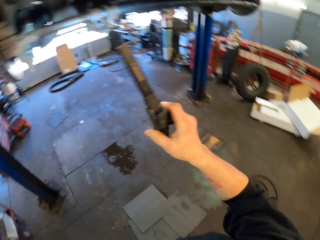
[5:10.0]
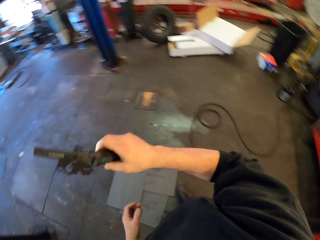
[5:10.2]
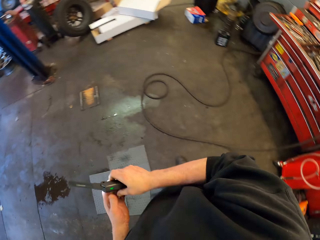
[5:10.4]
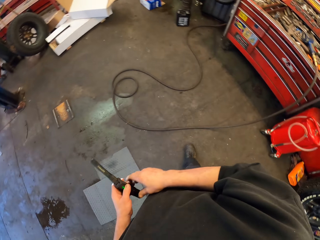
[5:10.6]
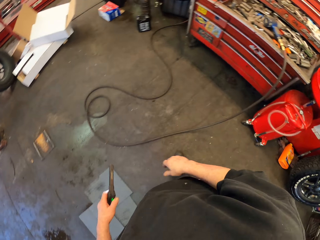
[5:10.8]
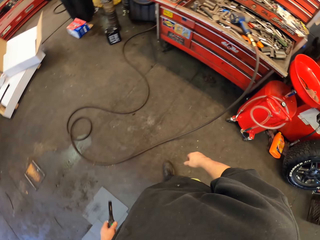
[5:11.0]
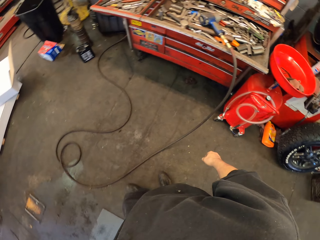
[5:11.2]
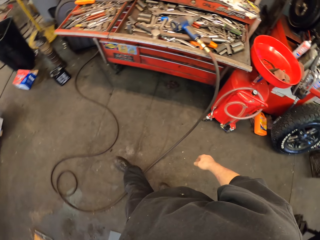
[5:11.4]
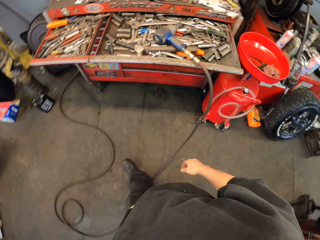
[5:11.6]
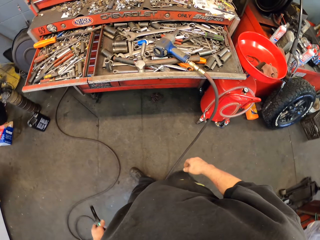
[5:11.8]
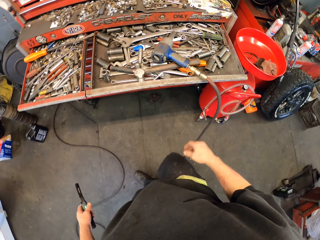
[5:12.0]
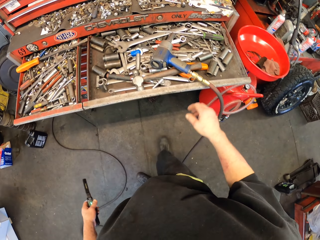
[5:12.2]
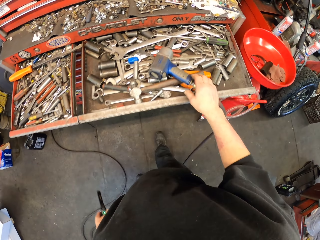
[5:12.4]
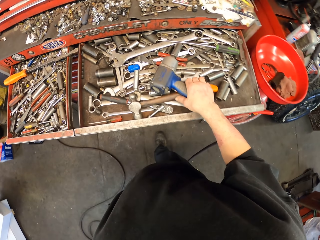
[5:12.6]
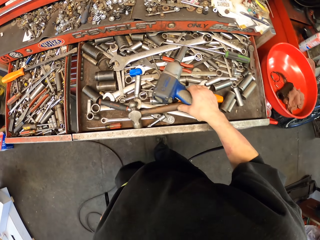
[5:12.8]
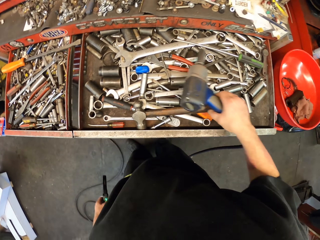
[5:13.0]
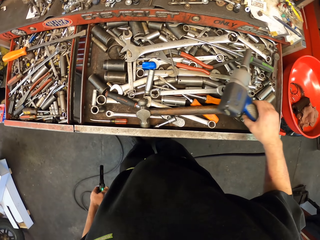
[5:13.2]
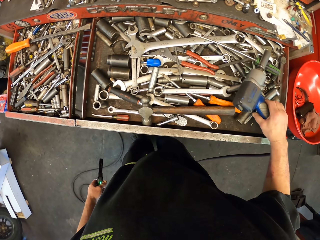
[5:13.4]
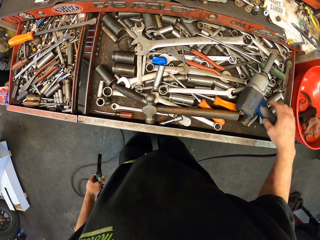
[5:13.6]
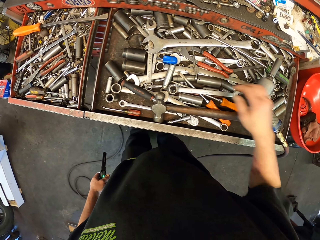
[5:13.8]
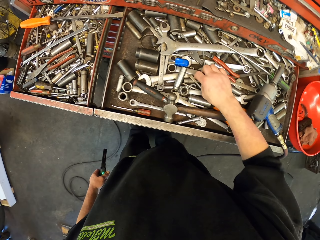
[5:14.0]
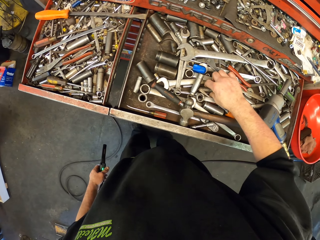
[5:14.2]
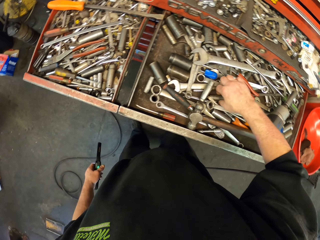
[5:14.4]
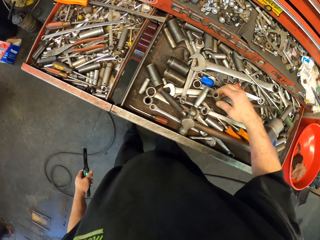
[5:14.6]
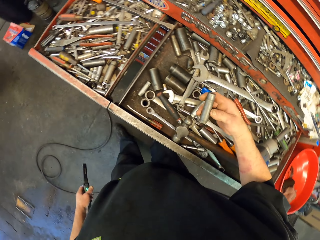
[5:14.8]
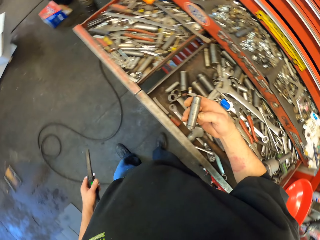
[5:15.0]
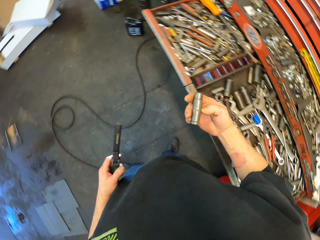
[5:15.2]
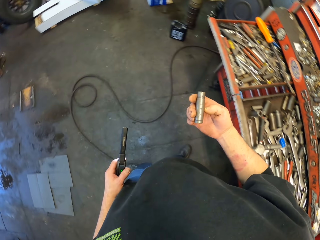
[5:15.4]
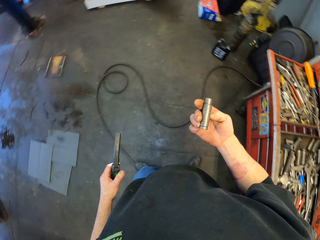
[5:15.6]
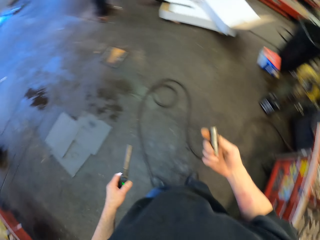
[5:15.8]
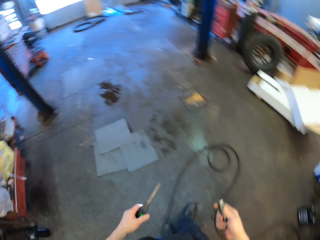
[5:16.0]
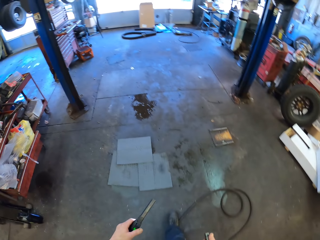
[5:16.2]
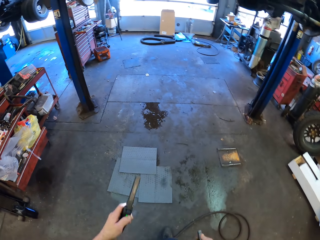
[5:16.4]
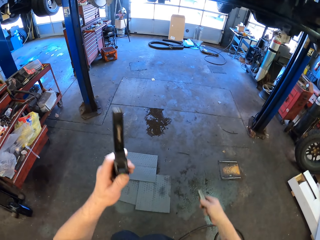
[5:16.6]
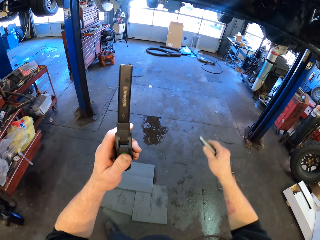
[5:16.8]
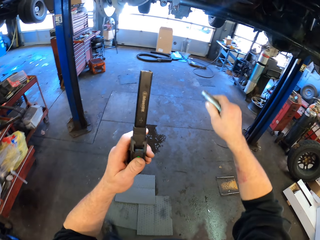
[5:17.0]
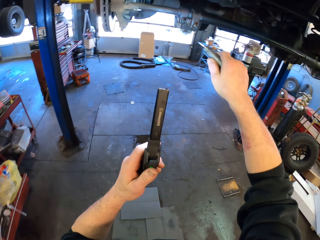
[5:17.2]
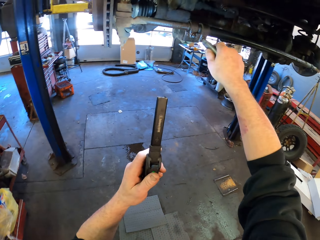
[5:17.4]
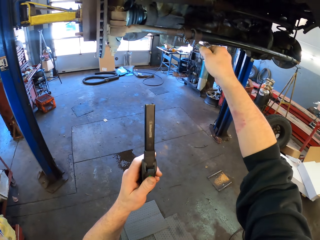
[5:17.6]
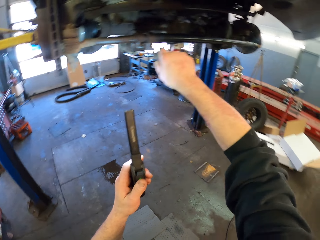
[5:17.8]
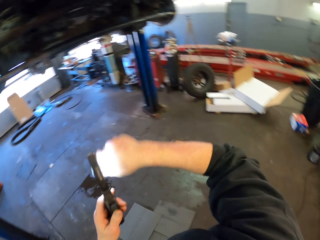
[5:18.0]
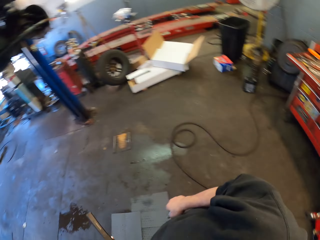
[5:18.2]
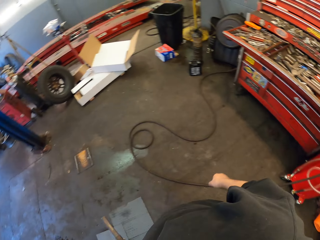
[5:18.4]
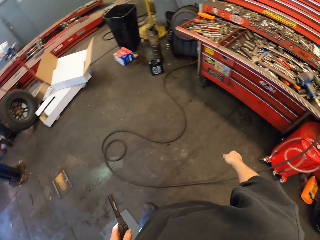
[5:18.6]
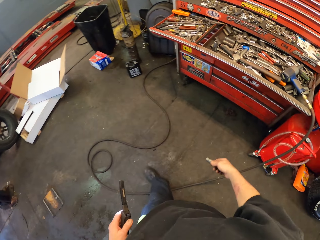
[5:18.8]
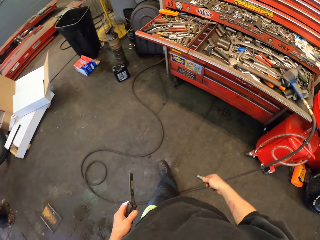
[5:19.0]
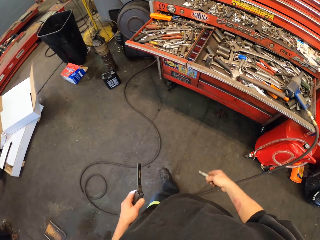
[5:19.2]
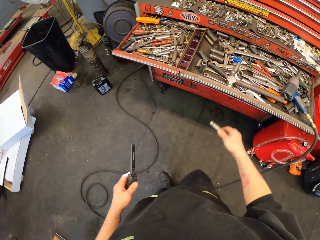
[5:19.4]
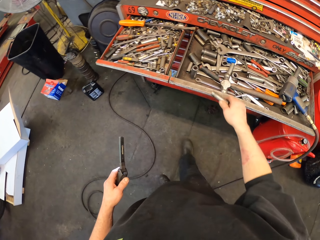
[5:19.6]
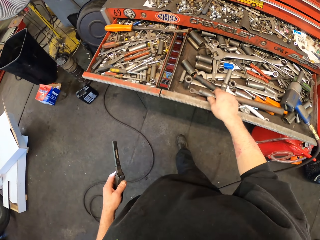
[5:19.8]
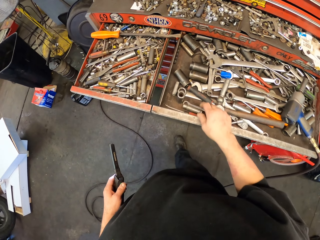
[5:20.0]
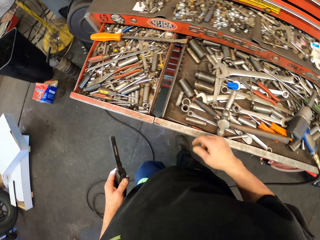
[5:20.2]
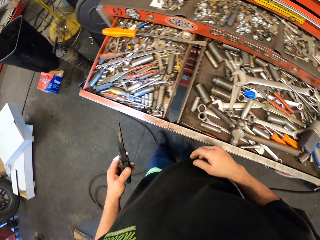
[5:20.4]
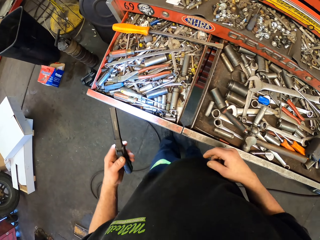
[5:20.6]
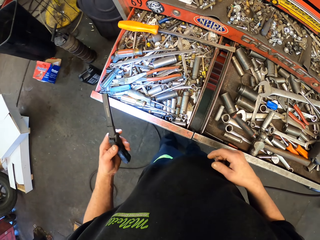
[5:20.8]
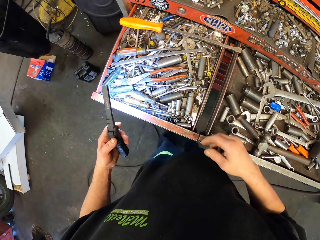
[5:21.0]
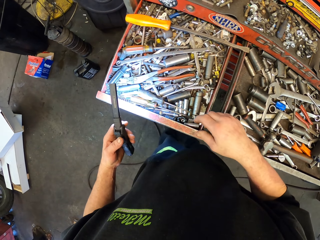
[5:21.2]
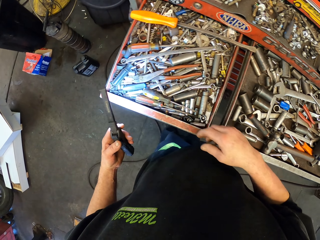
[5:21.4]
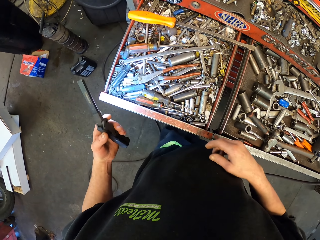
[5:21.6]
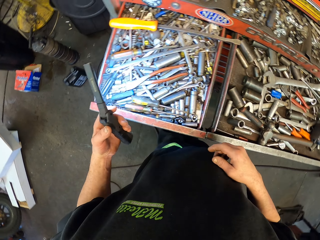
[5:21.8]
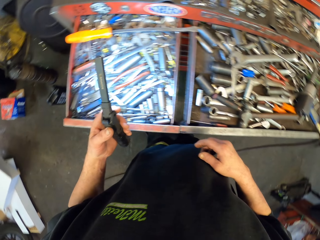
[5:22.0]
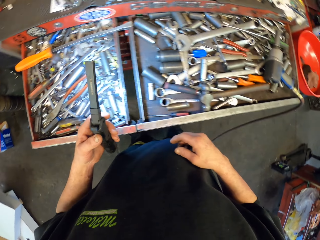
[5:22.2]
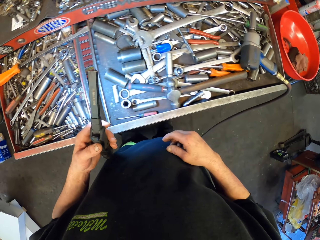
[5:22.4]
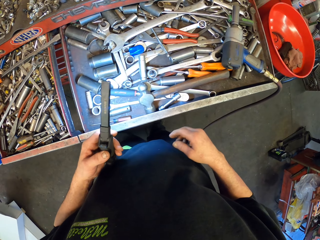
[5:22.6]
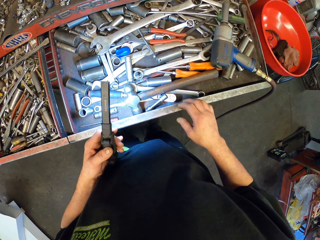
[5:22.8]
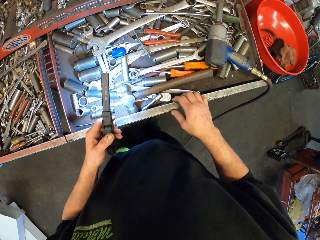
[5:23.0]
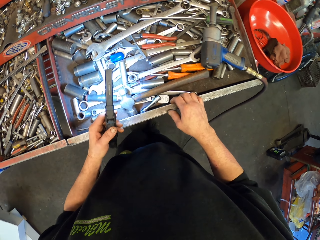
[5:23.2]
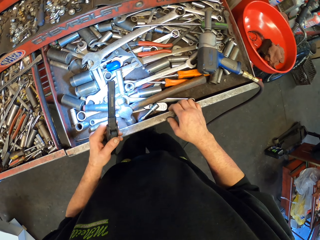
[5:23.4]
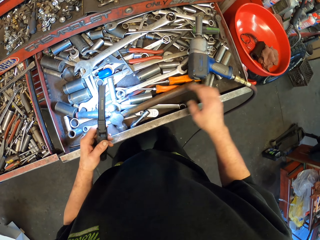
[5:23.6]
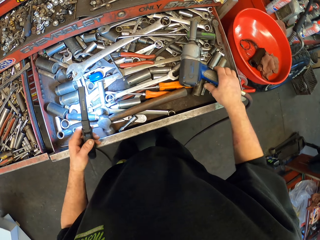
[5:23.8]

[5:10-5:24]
The camera wearer torches. They walk around. They touch the drill. They pick up the drill. They move the drill aside in the drawer. They pick something from the tools. They look around. They walk around. They fit an object on something. They torch. They walk around. They put an object on the rest of the tools, checking the tools with the flashlights on. They torch around.

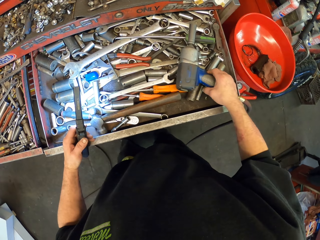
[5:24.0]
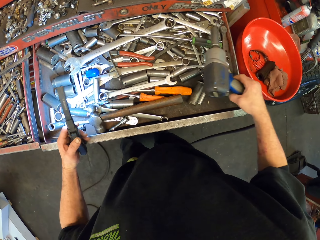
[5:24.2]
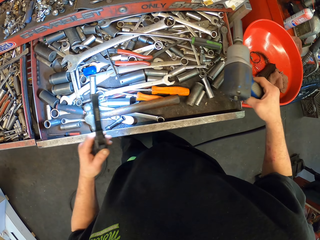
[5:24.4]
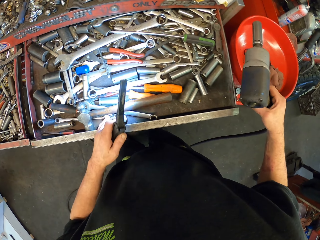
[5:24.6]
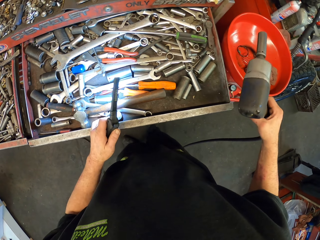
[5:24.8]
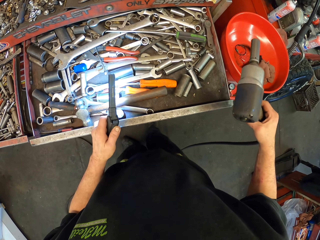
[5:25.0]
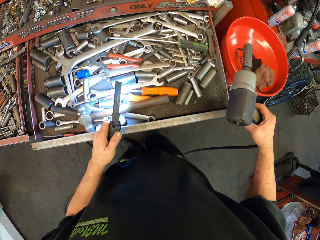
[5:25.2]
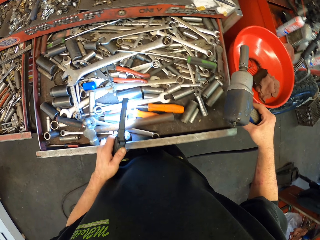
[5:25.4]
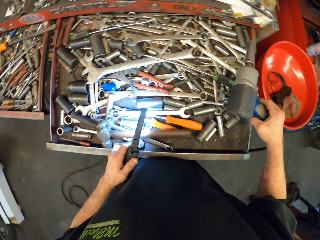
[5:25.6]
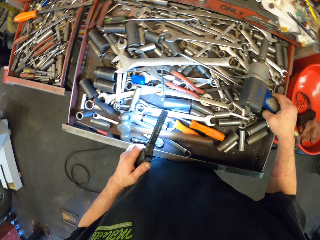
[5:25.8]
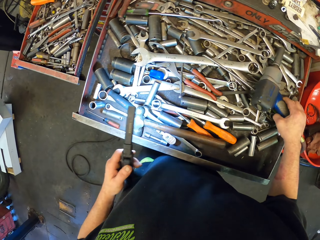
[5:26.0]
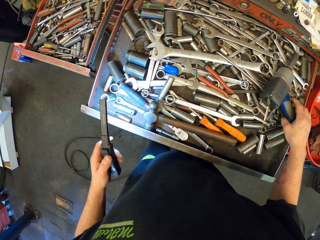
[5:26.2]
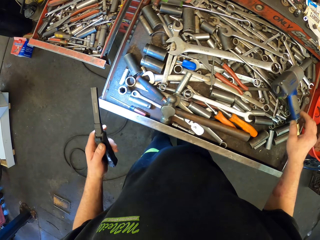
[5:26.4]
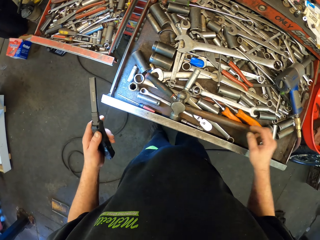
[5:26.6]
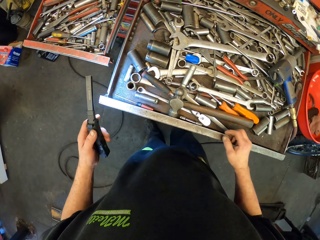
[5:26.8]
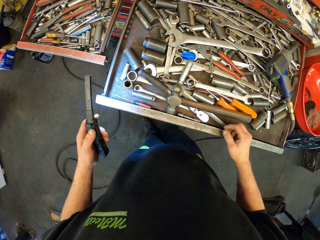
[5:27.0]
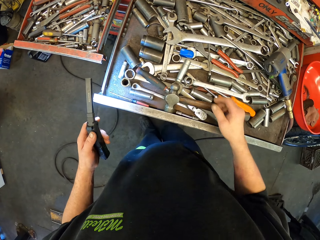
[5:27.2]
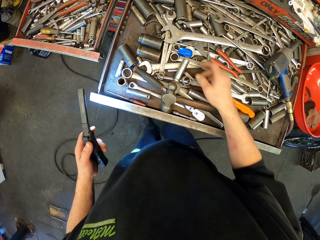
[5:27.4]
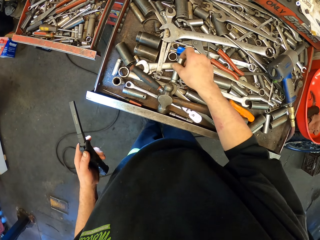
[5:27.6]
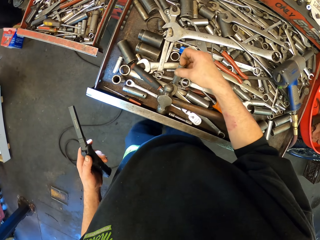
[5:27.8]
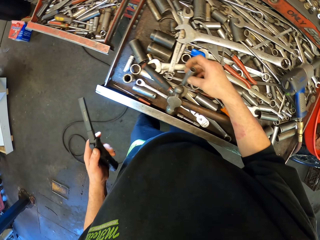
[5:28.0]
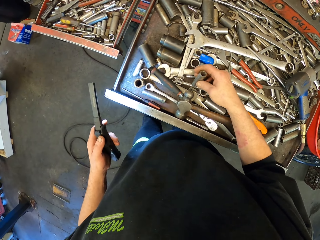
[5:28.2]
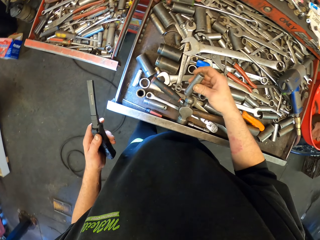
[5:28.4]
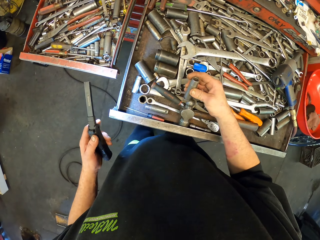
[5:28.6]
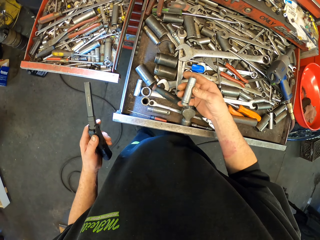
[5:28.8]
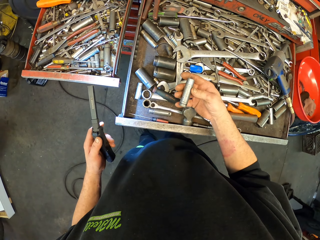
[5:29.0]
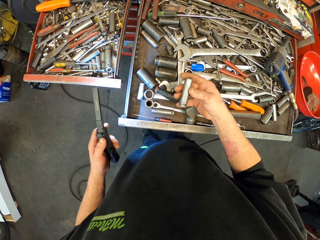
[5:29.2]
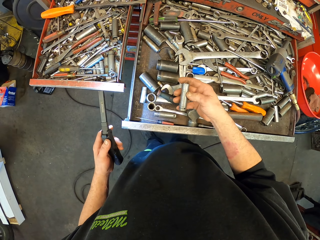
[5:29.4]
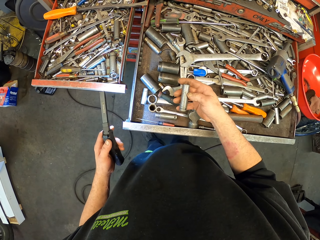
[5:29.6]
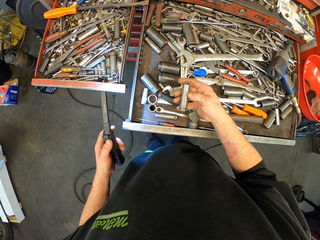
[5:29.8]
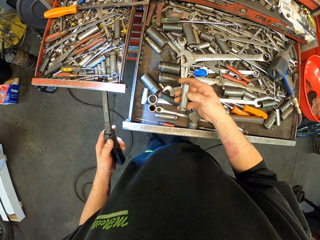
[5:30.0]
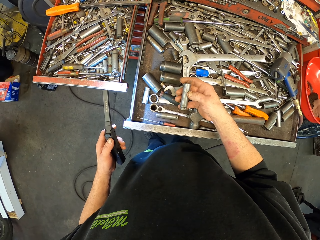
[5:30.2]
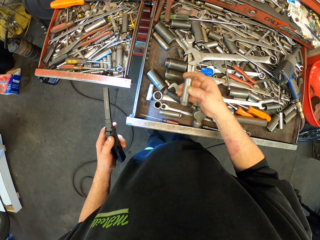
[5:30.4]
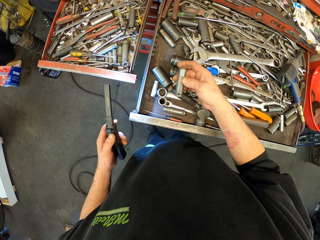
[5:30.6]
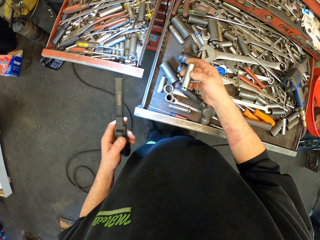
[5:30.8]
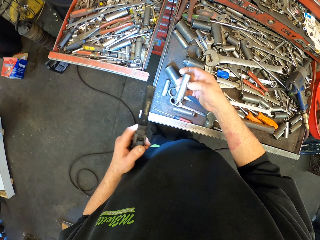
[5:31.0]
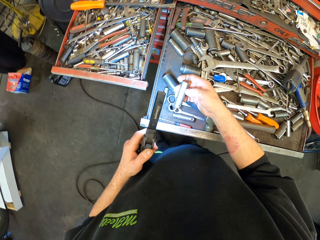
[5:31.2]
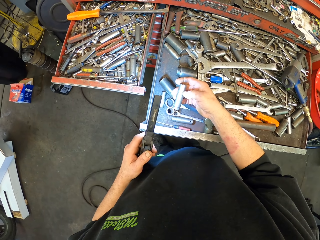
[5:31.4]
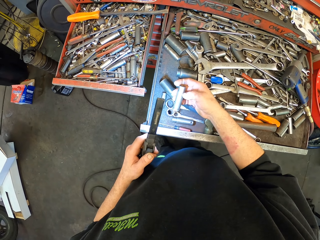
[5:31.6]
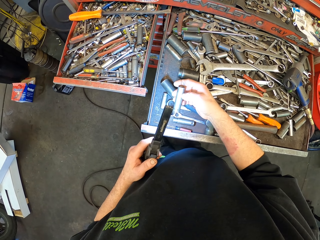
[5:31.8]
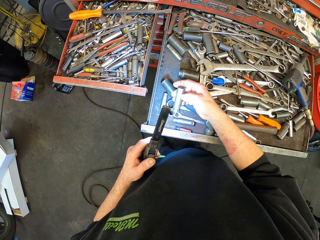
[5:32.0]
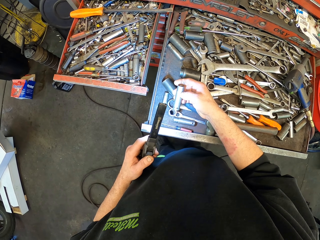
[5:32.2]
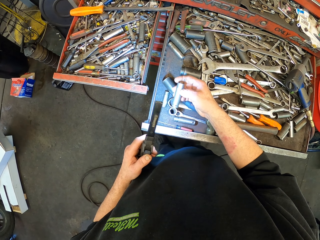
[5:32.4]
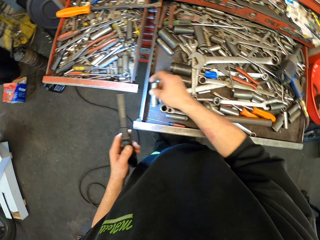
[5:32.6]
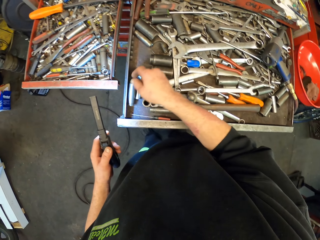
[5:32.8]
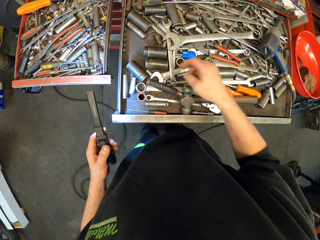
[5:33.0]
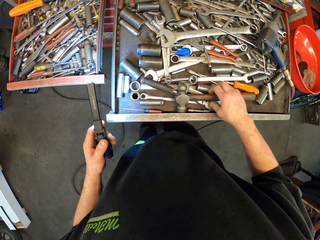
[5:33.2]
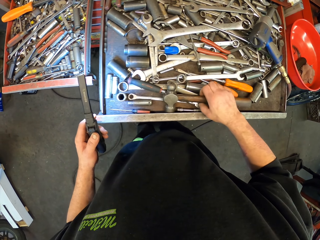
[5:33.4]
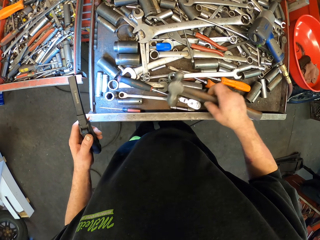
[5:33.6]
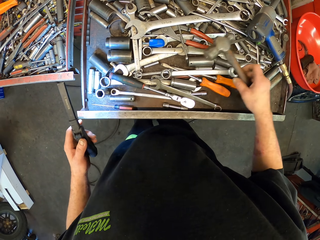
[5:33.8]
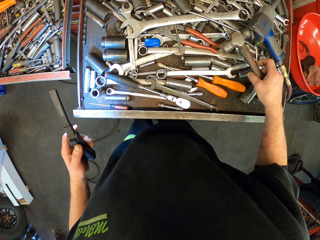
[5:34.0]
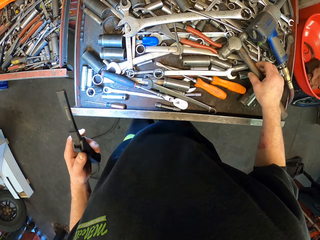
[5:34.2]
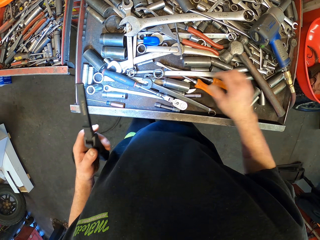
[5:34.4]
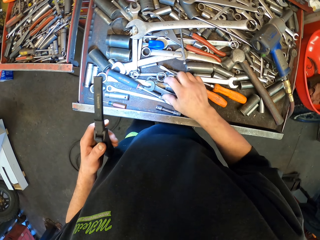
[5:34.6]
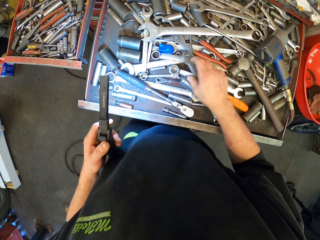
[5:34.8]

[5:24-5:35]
The camera wearer lifts the drill, checking the tools with the flashlights on. They drop the drill on the drawer, checking the tools with the flashlights on. They check something from the tools. They pick up an object. They return the object on the other tools. They move the hammer aside on the drawer.
